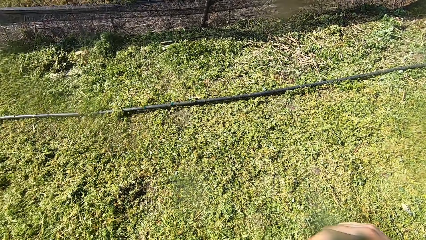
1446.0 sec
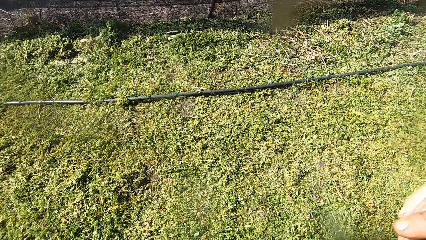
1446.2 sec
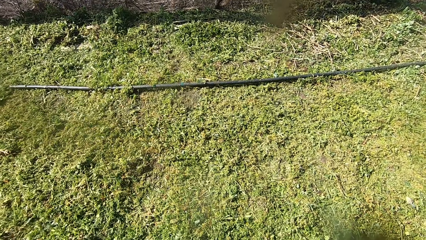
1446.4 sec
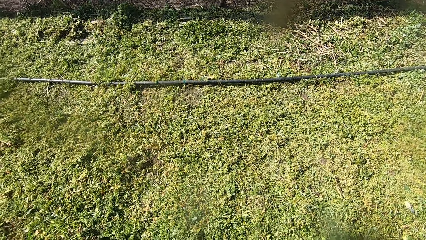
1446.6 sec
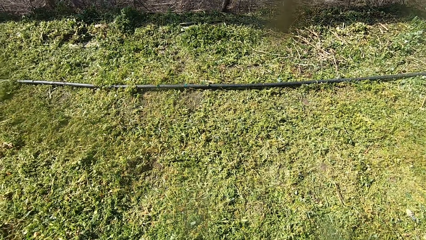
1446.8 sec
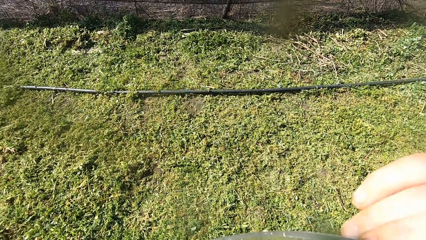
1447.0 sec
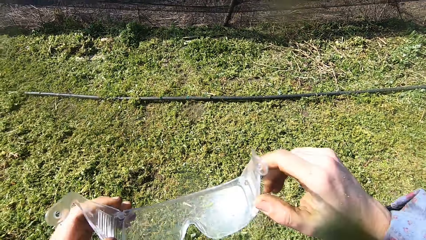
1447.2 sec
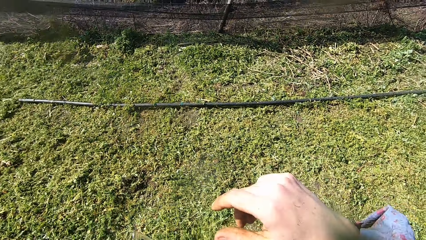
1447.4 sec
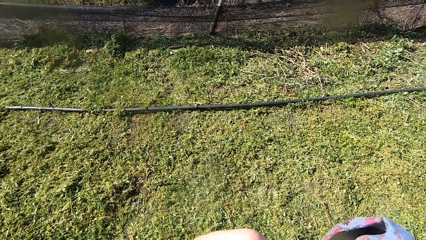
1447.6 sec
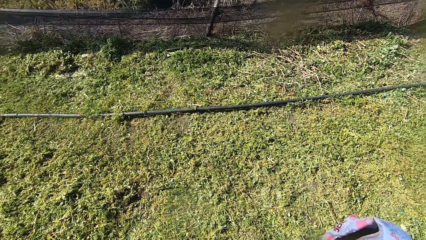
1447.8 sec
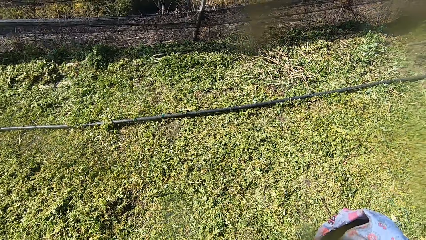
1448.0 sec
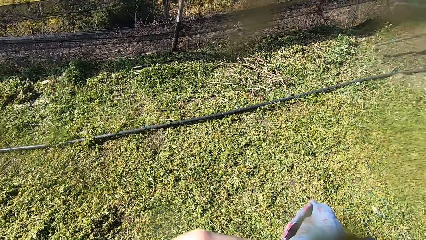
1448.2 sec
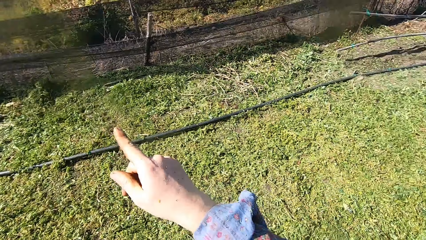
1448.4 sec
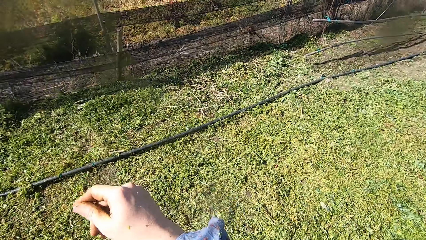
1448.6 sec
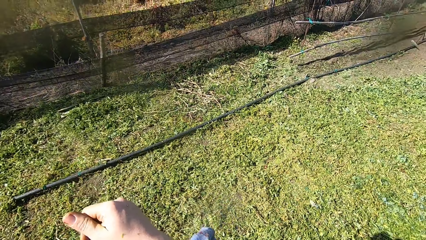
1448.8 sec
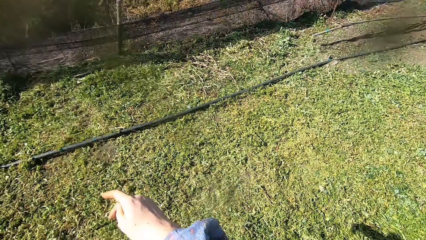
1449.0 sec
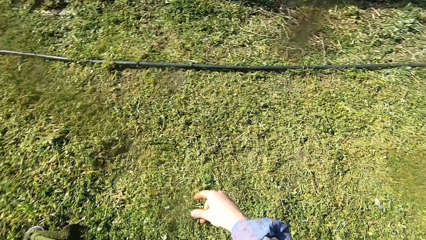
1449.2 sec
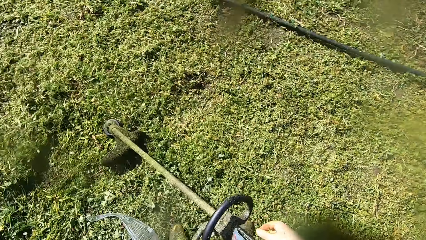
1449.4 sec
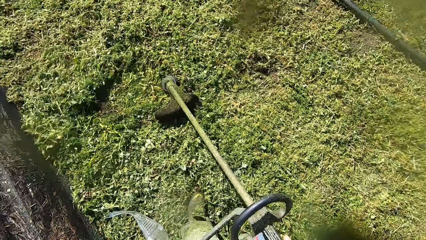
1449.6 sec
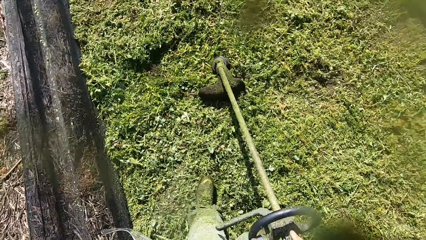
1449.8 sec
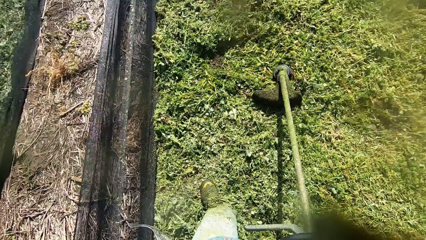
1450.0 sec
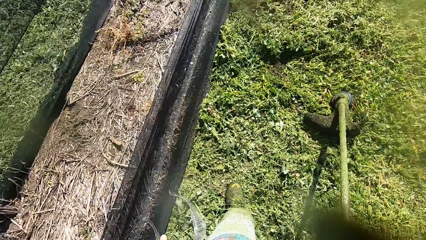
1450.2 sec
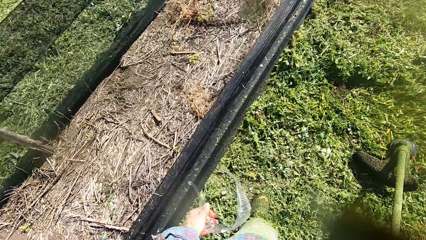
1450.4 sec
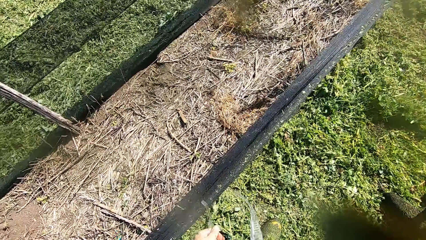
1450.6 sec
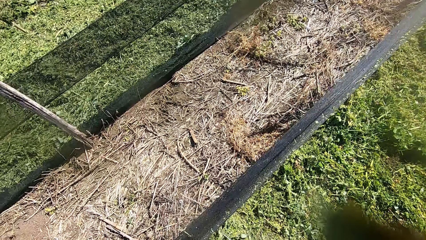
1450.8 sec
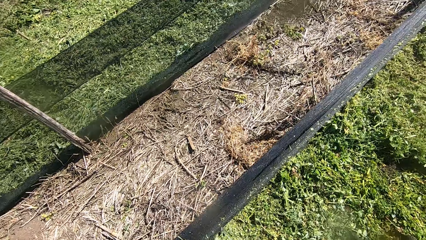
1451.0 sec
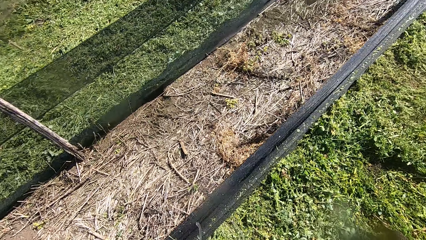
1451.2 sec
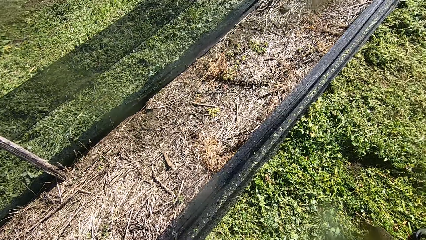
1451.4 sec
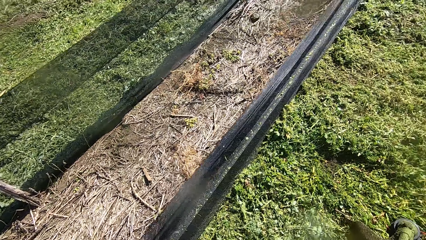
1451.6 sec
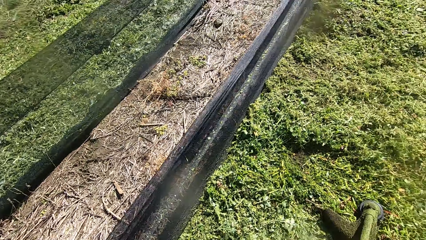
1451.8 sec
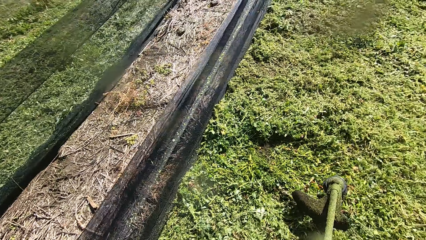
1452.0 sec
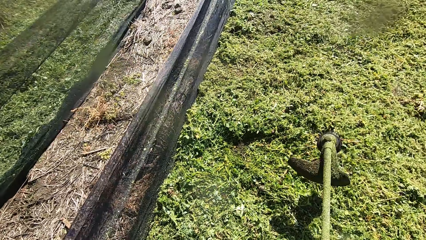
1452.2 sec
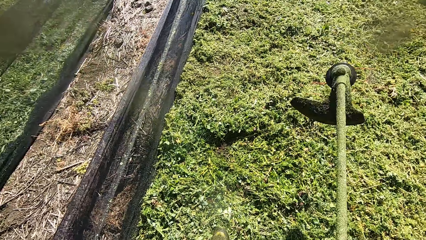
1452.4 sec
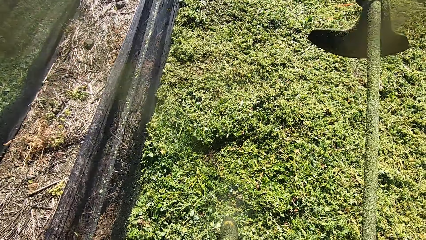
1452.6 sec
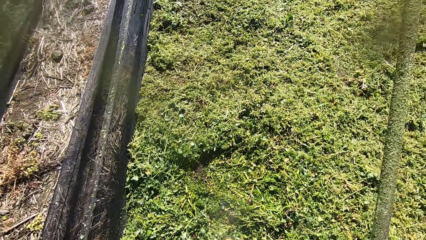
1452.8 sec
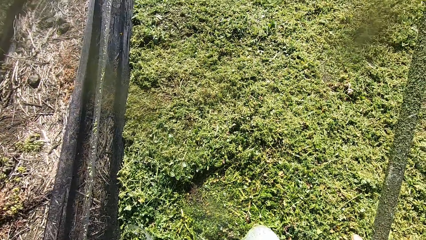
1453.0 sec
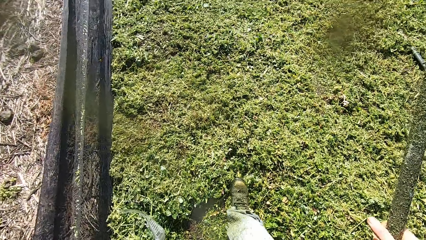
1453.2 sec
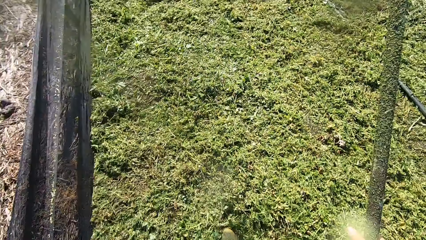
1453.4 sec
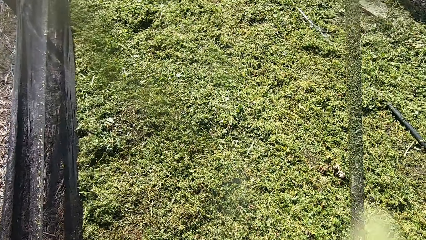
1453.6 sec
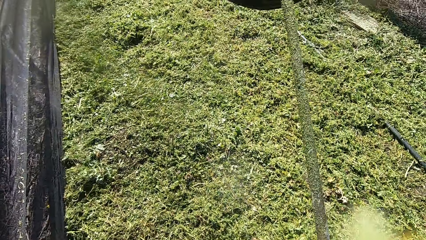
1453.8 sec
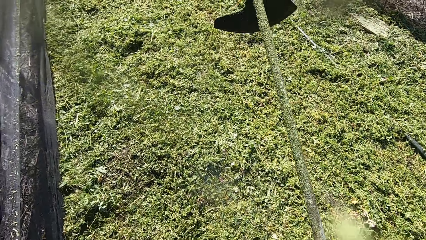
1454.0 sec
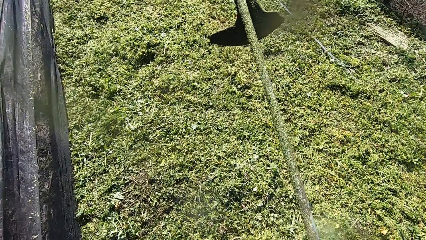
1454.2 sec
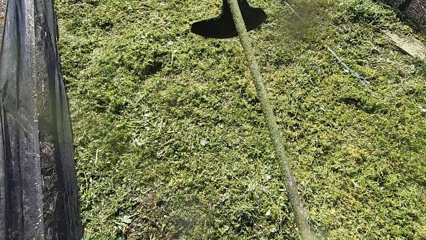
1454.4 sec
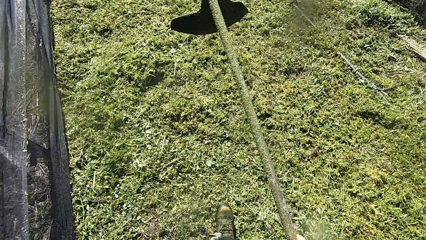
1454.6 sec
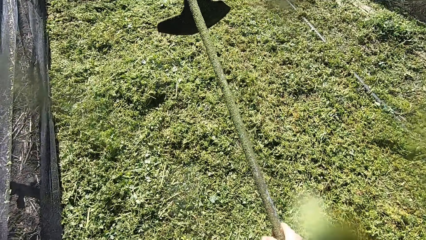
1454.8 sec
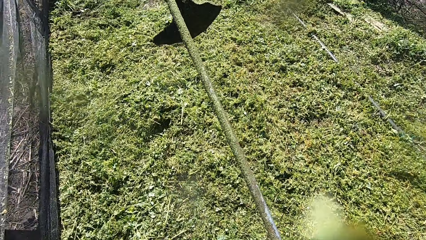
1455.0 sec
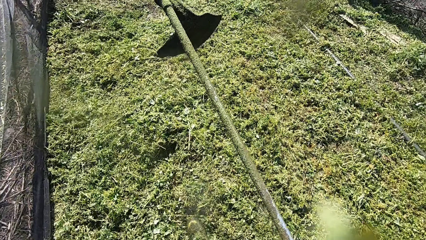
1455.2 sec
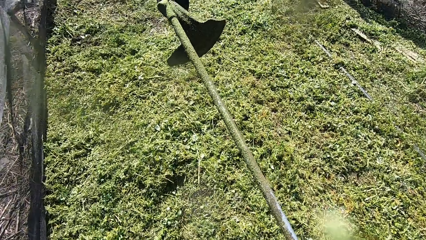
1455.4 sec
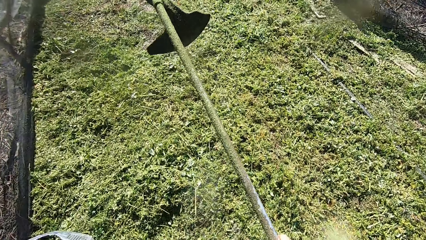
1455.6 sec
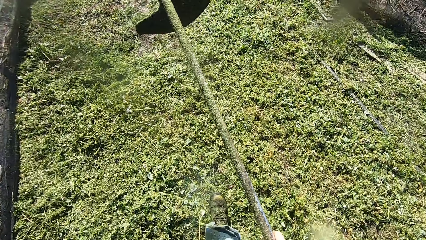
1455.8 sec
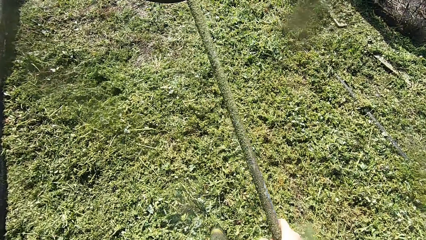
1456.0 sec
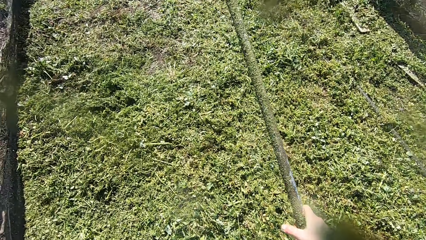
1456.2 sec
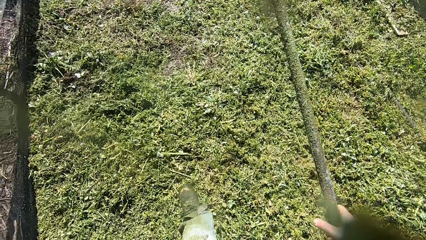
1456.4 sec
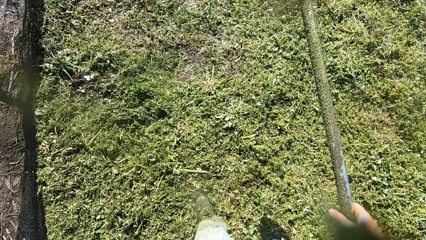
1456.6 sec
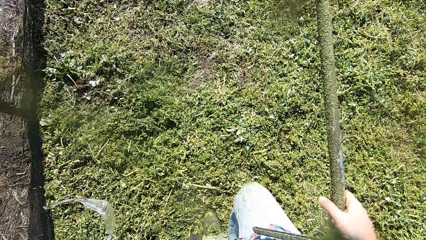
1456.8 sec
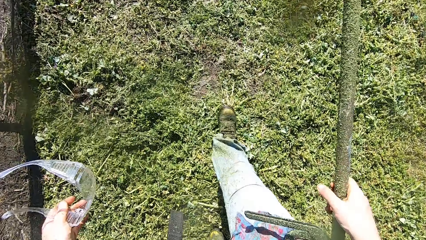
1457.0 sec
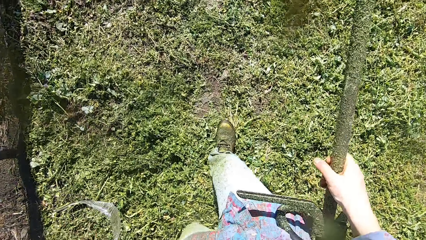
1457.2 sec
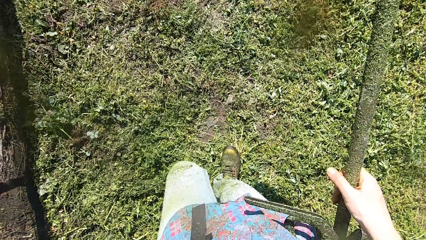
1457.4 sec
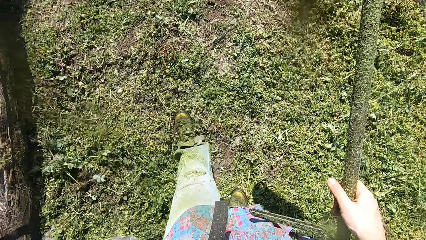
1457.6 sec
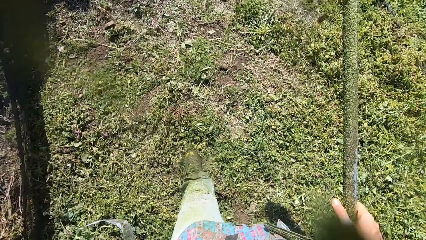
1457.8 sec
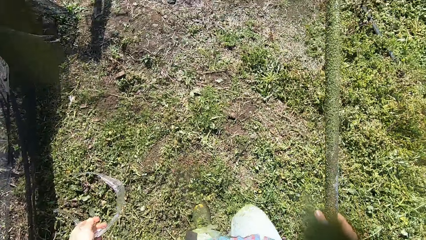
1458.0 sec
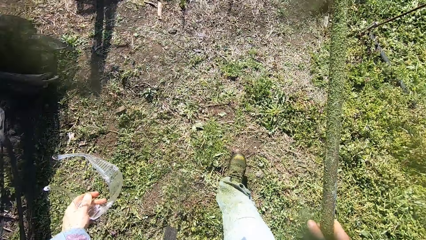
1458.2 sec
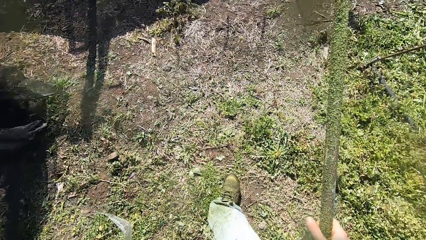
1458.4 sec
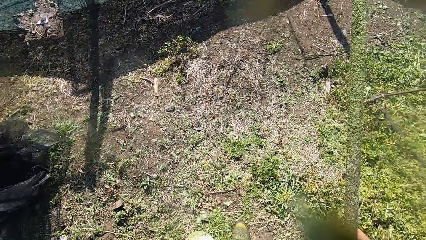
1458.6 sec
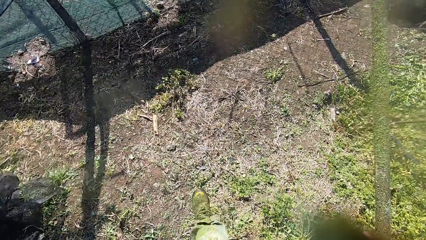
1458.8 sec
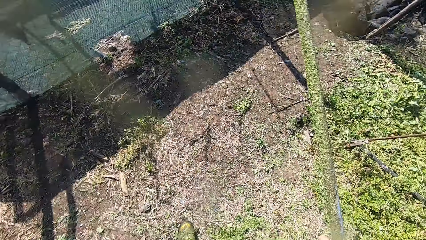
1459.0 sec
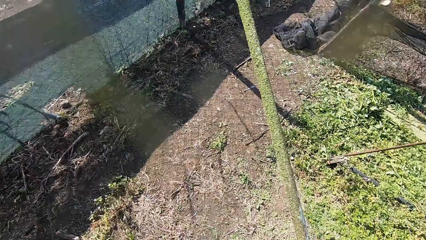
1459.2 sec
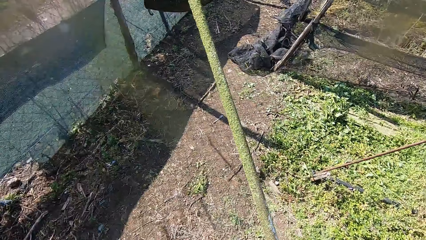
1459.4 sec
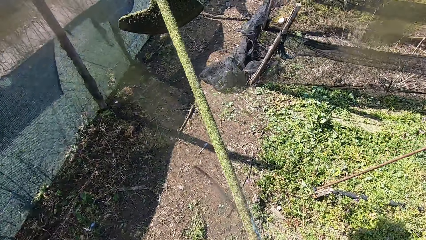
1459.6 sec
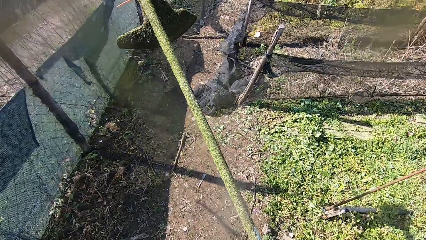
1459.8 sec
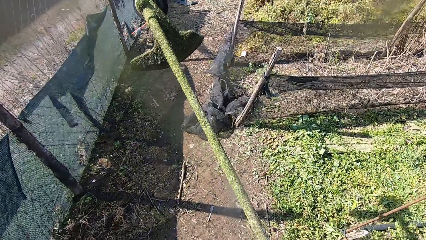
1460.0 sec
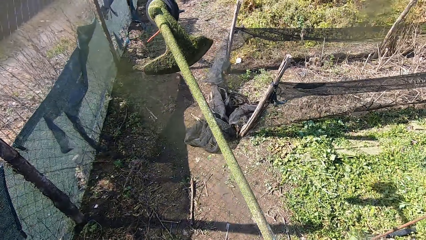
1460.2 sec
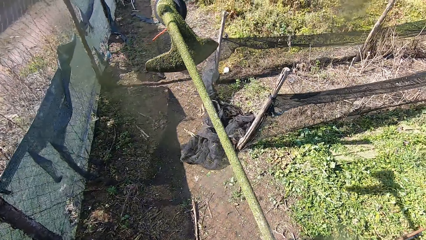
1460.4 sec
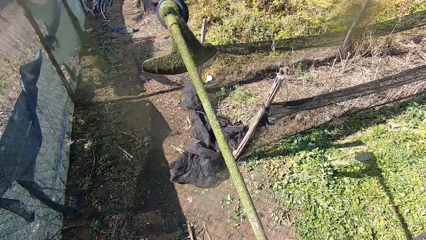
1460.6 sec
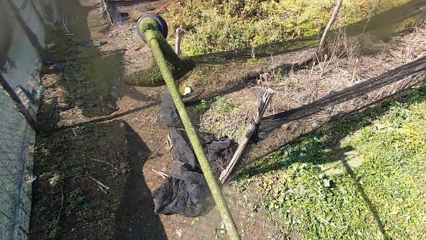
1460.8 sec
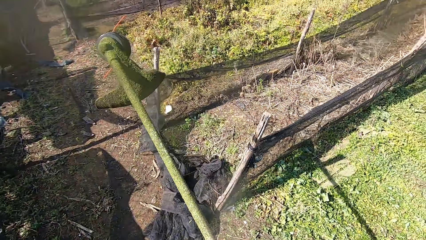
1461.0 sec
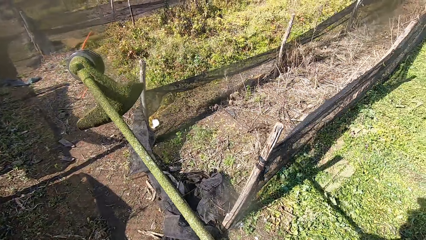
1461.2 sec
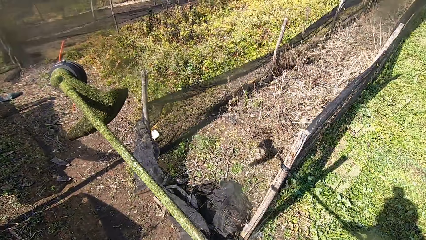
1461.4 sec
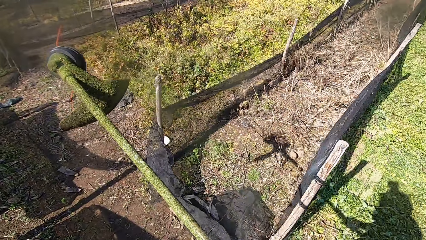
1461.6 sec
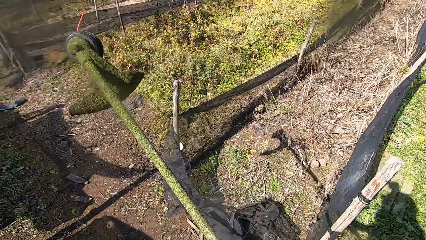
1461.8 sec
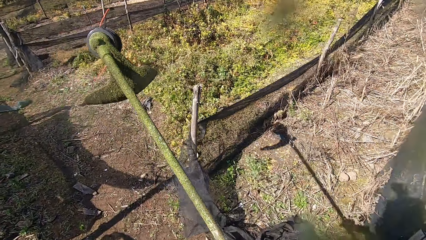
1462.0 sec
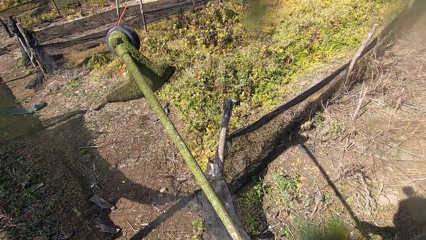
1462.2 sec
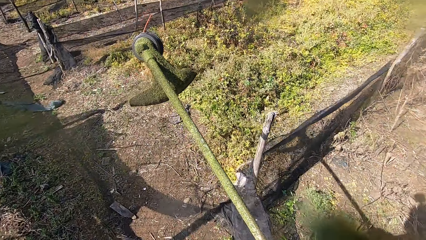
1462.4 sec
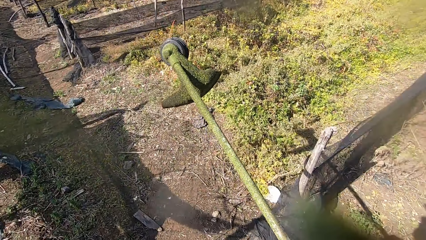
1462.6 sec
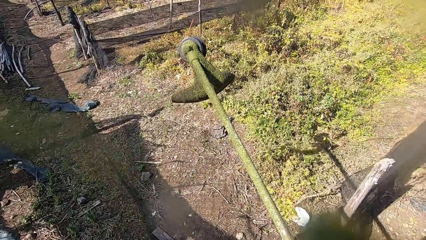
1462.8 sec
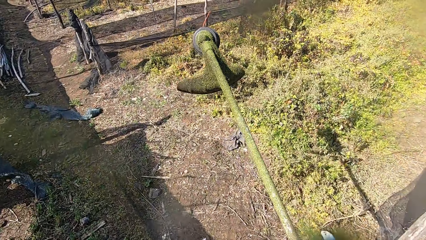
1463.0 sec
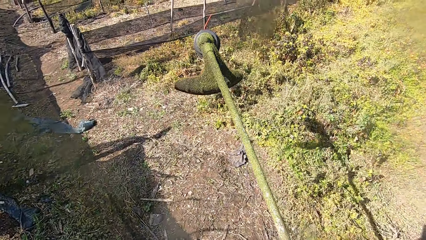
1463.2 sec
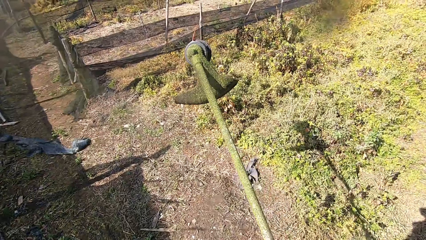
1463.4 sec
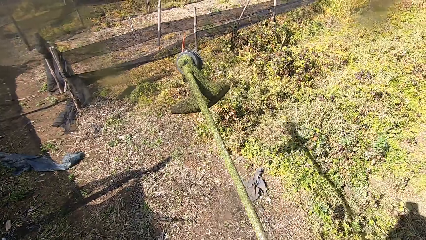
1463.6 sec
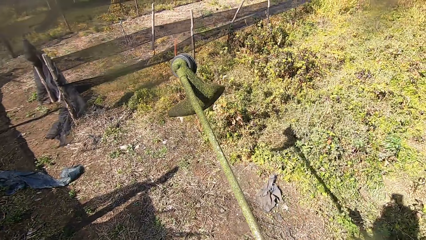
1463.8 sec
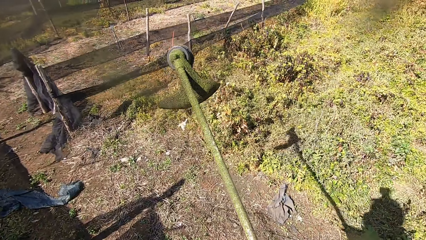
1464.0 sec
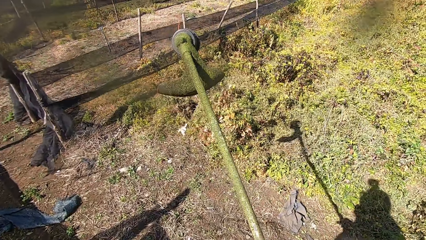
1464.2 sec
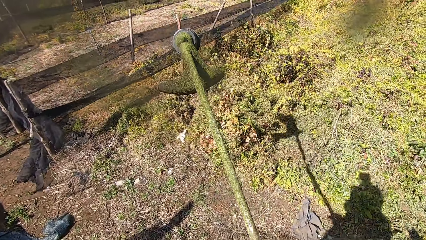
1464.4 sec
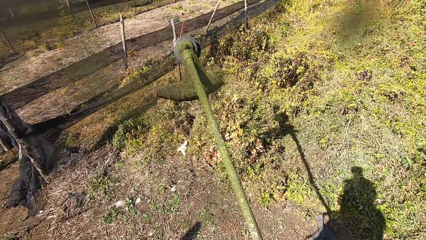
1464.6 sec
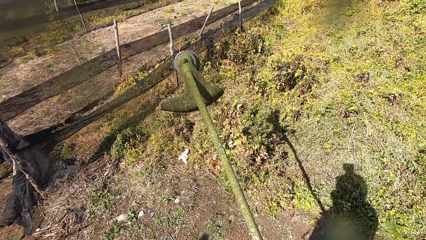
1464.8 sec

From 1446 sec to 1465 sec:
The camera wearer takes off his protective glasses from his face. He throws dirt. He rubs his hand. He turns around. He looks around. He lifts the grass cutter. He carries the grass trimmer with his right hand. He walks to another part of the lawn. He lifts the grass cutter. He walks forward. He holds his protective glasses. He walks forward. He carries the grass cutter.
